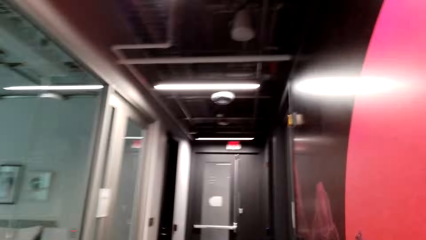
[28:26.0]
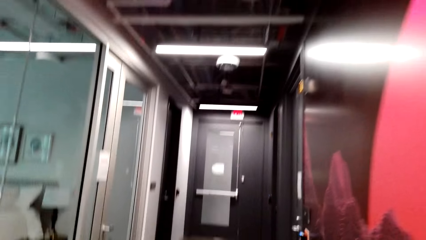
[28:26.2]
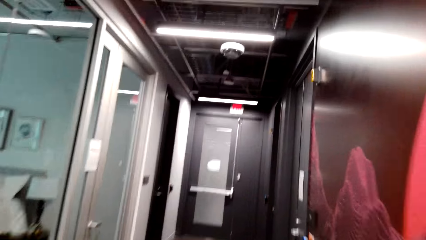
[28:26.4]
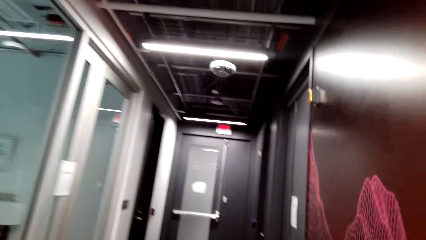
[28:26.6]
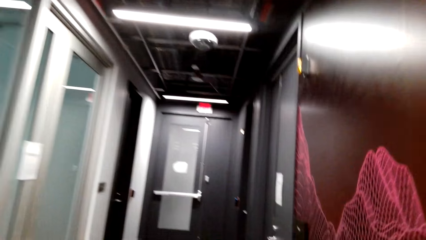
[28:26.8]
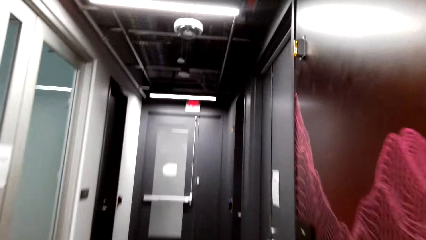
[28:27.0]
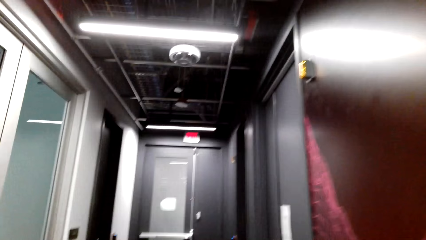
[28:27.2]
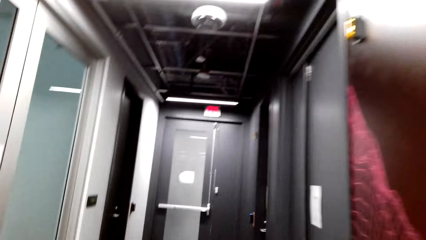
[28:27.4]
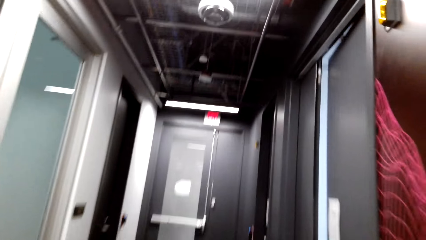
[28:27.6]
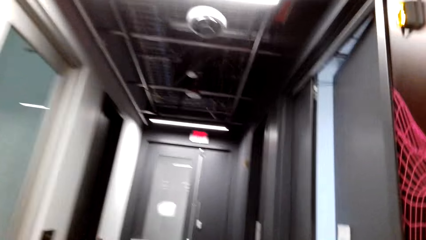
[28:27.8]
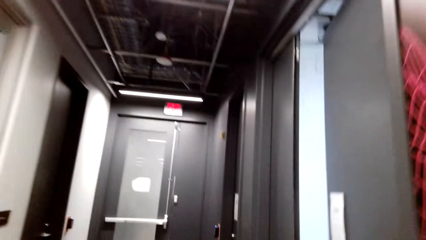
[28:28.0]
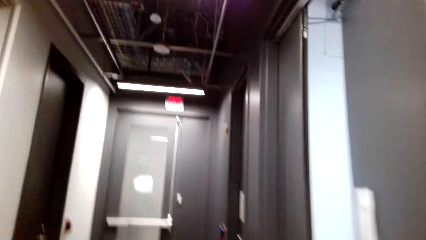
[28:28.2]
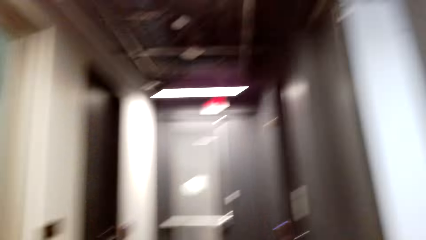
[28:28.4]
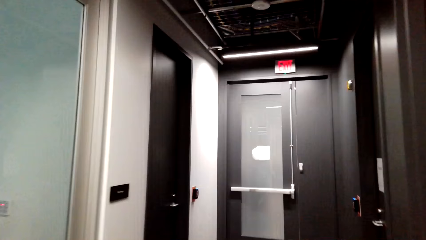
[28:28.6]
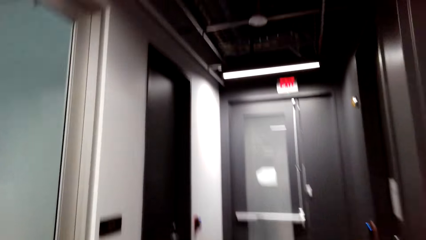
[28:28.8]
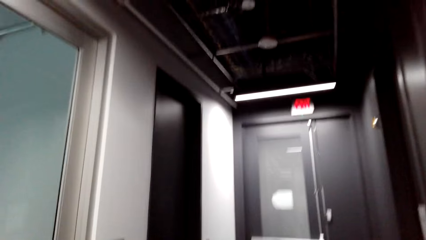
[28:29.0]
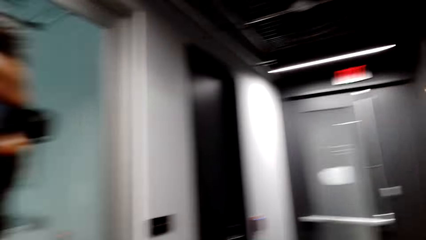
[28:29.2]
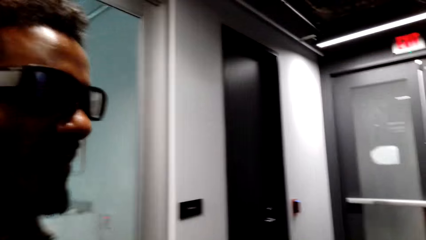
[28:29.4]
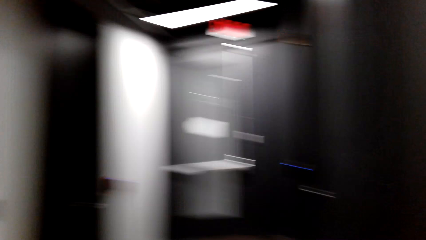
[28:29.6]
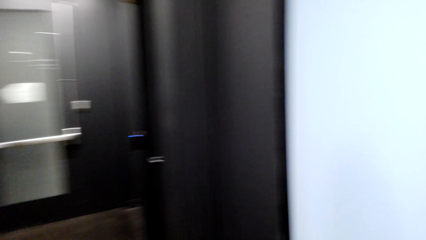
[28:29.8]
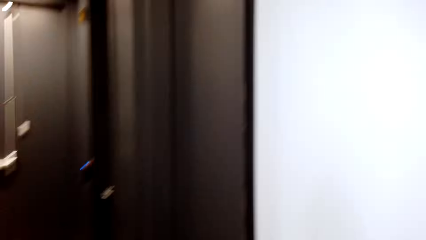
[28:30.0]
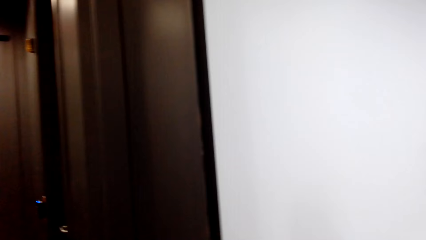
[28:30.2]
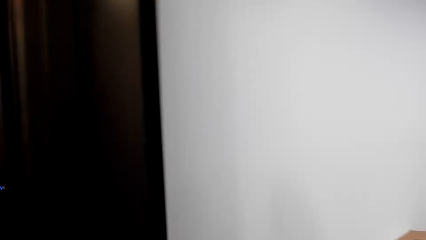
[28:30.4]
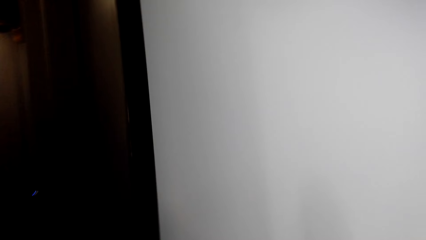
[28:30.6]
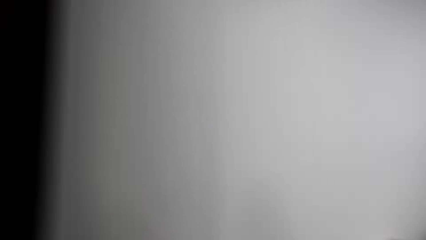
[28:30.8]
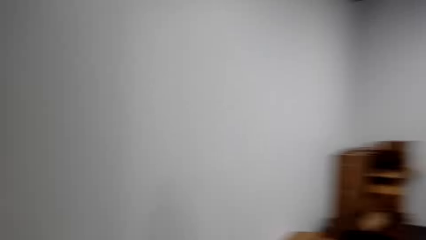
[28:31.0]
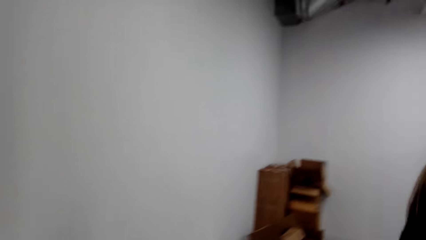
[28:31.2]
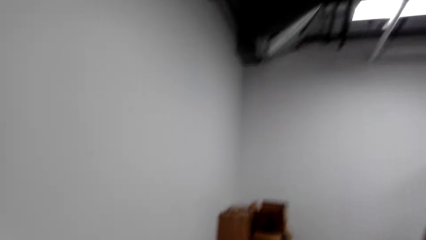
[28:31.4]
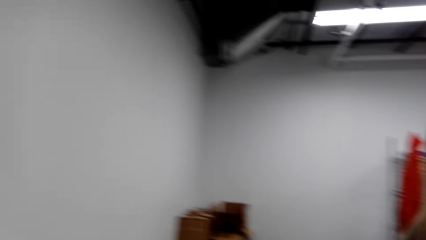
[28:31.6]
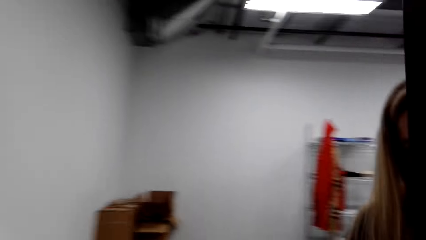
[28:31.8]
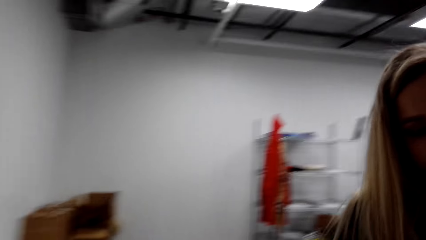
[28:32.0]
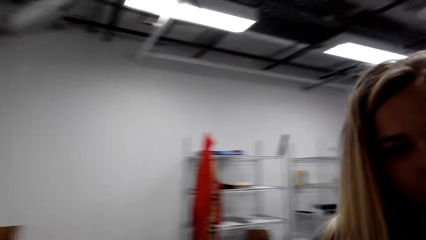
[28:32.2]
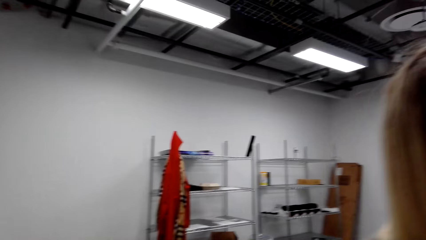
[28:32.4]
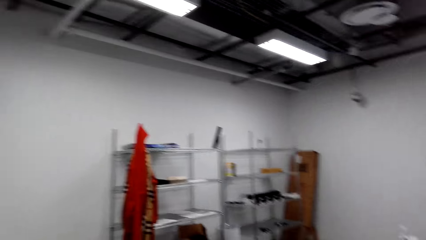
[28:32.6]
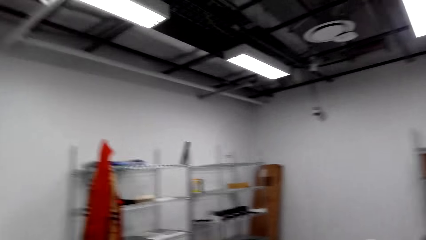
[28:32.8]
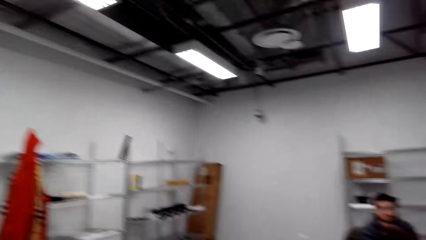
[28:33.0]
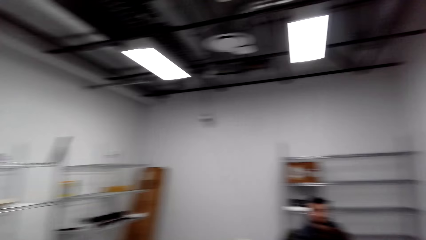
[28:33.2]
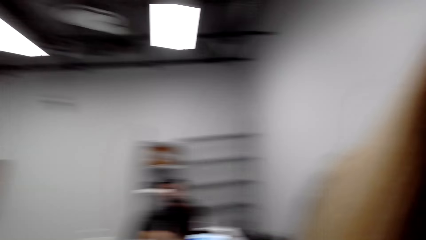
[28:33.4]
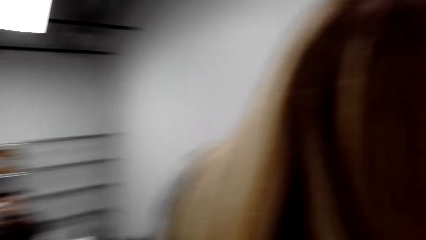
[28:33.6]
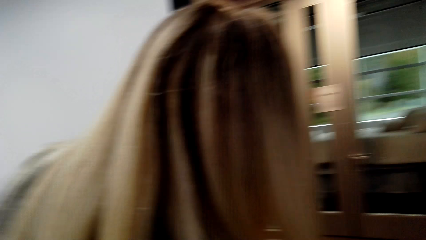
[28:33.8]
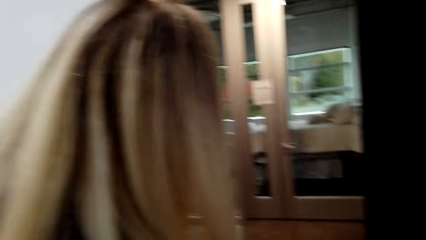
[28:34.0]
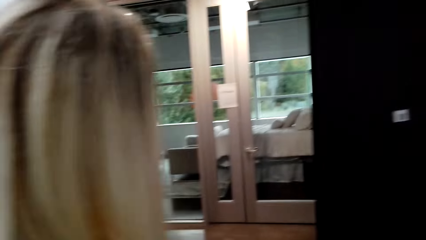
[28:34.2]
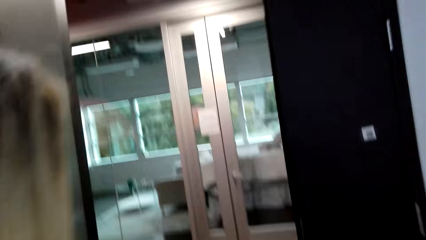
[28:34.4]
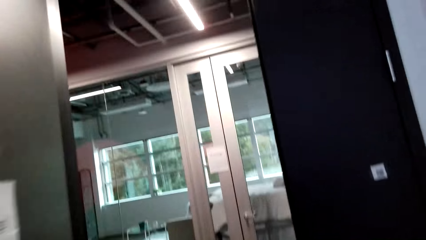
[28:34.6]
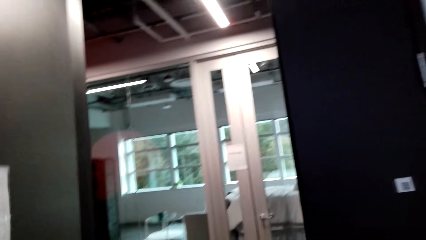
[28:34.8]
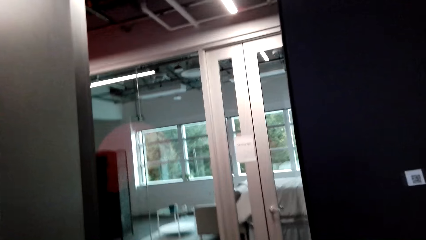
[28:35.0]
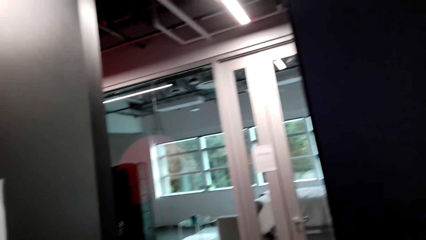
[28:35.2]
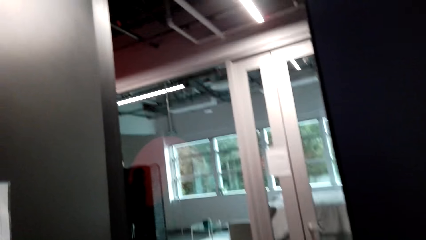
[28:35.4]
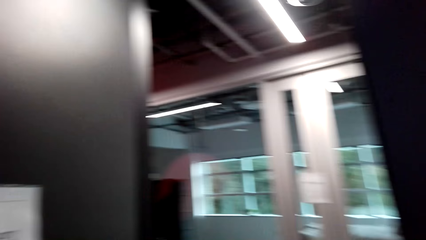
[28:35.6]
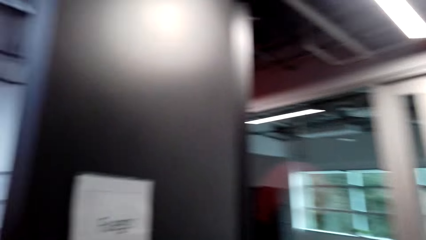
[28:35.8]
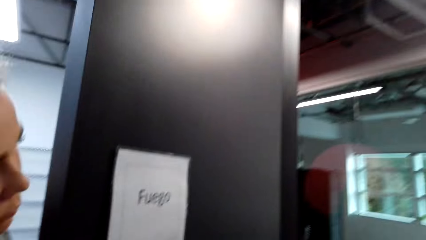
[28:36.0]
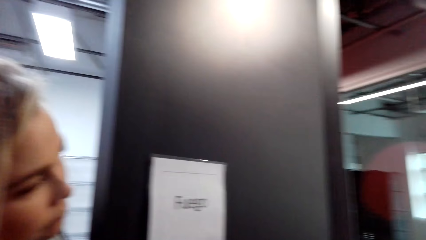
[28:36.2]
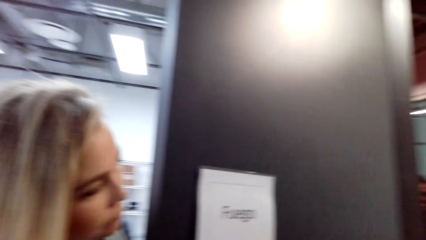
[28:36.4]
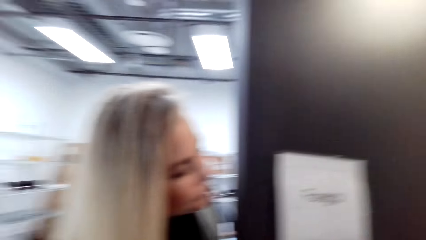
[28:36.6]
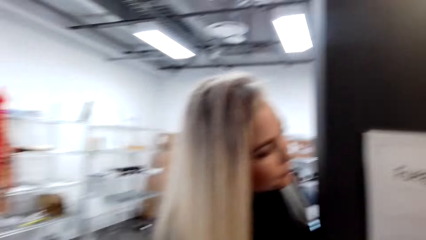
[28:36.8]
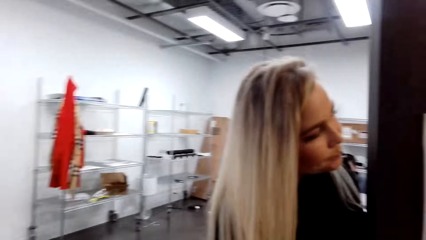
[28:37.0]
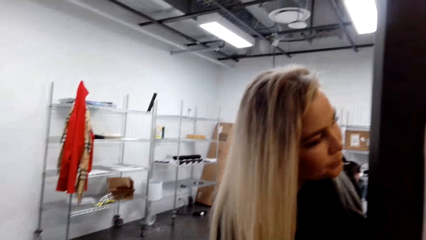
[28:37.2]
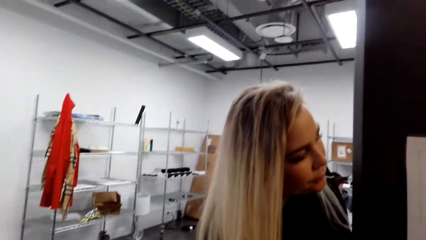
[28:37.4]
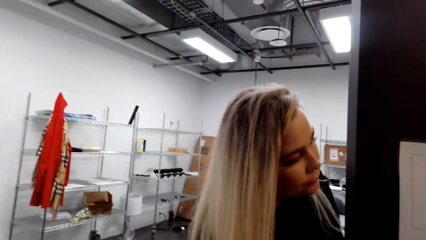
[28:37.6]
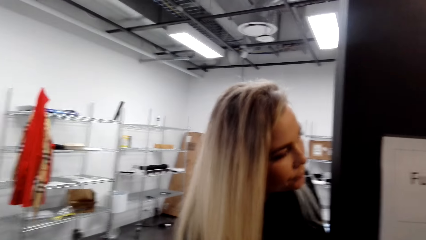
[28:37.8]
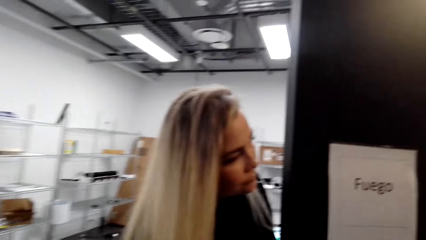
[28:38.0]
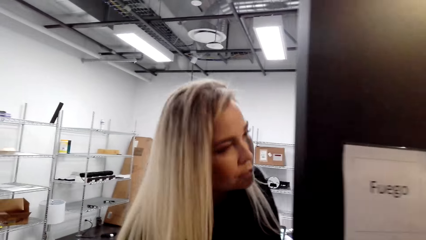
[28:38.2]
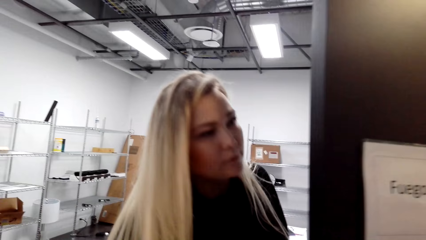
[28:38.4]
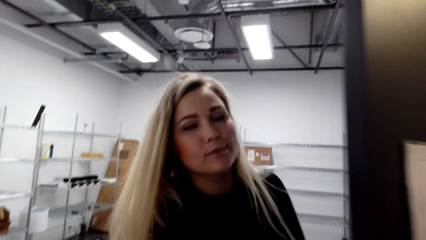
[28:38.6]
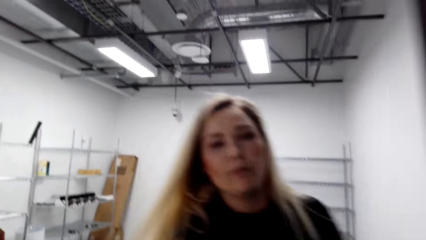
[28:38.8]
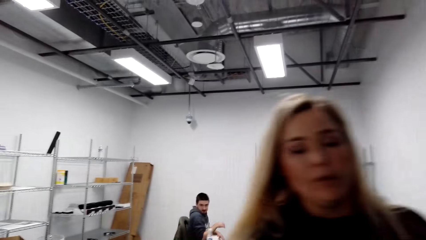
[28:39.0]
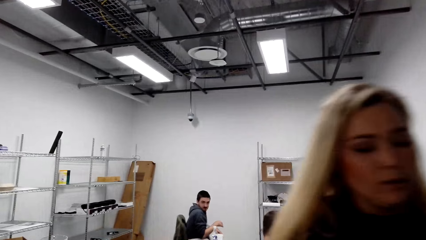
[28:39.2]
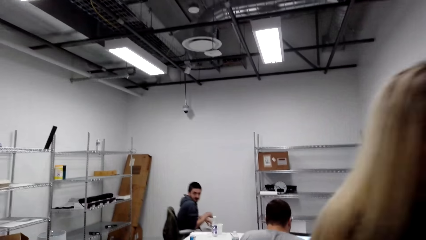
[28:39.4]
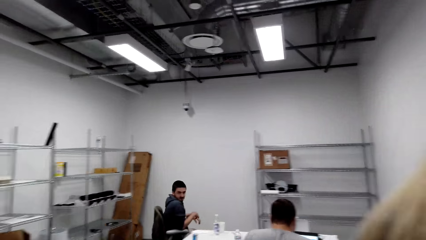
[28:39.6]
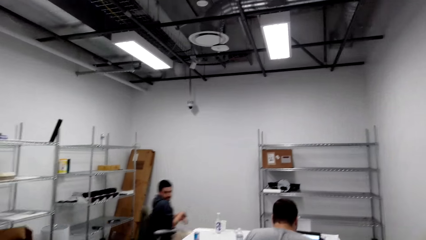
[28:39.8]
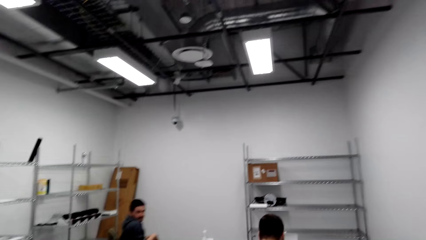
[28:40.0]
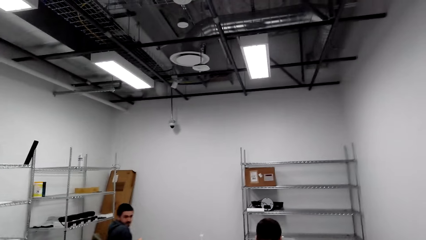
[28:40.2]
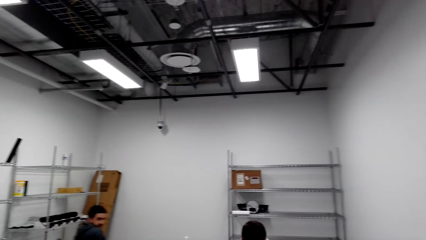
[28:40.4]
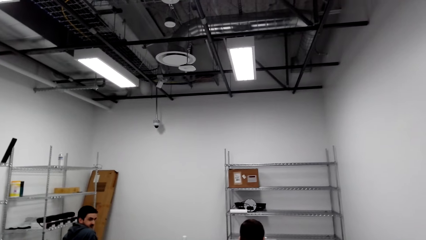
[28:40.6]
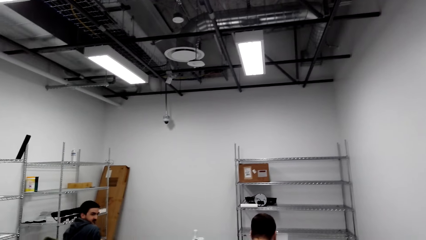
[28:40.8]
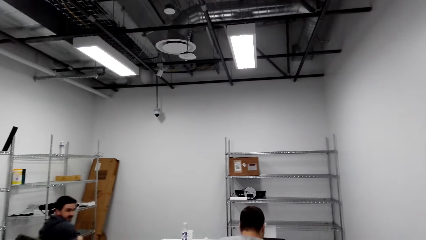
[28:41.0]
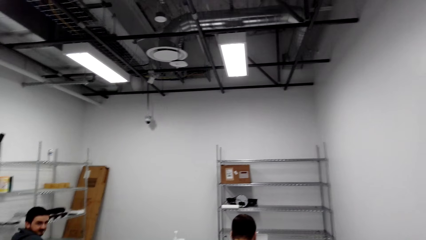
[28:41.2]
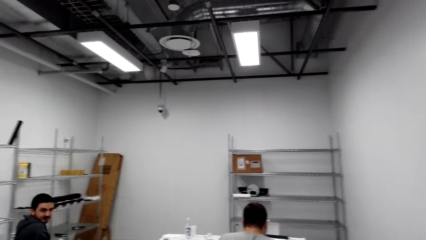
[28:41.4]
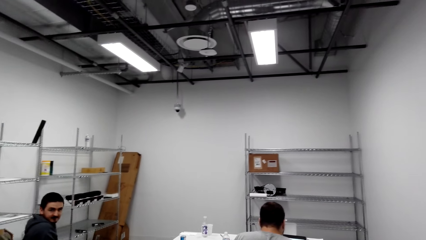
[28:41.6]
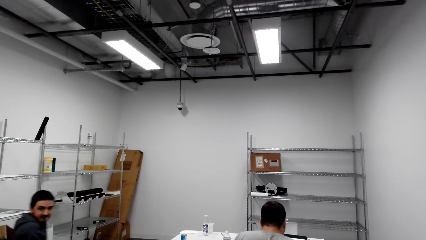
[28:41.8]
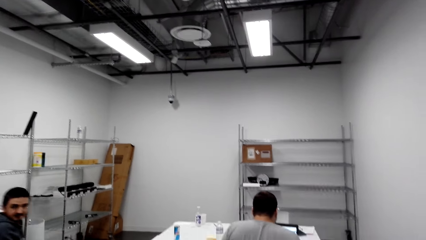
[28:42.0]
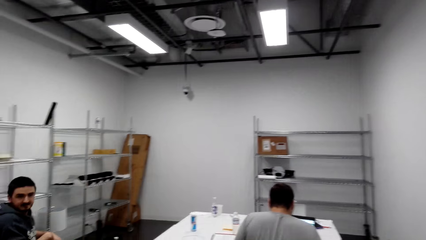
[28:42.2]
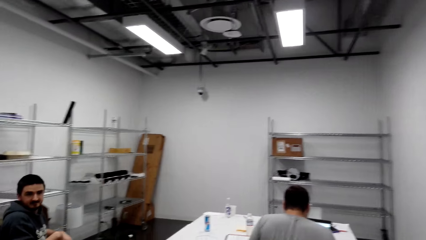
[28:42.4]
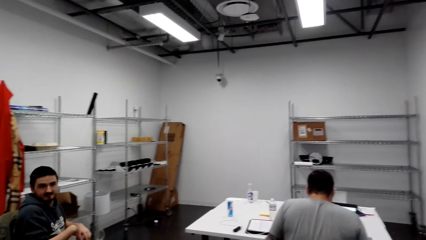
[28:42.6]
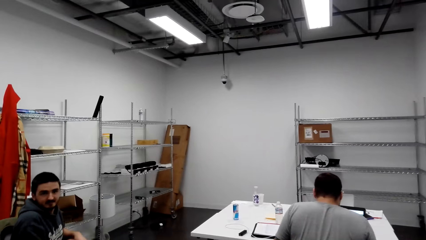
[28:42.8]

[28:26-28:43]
A person walks around. The camera wearer walks around.
